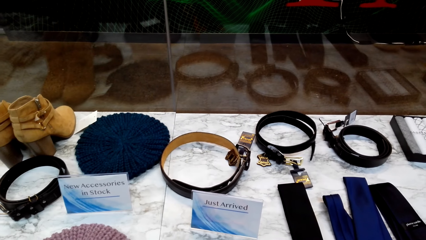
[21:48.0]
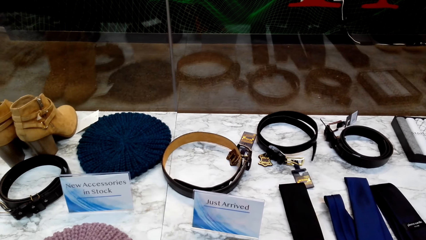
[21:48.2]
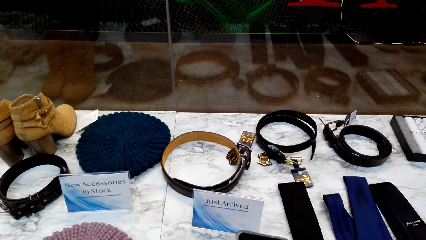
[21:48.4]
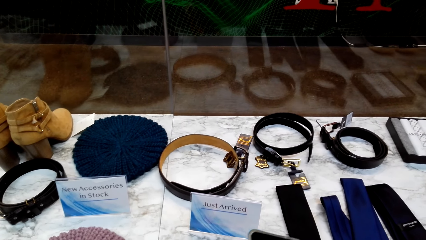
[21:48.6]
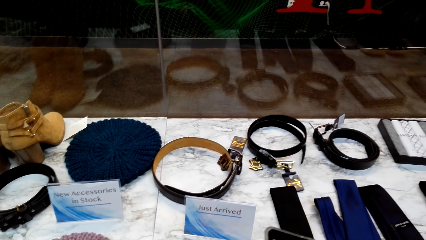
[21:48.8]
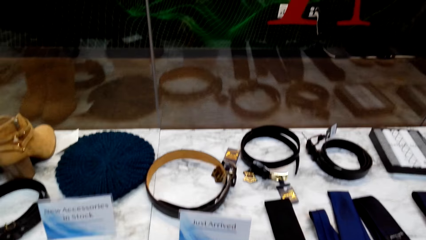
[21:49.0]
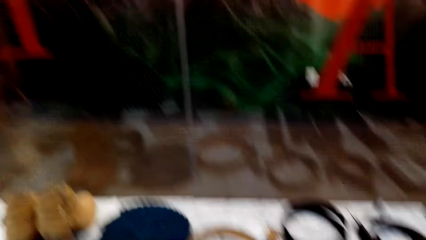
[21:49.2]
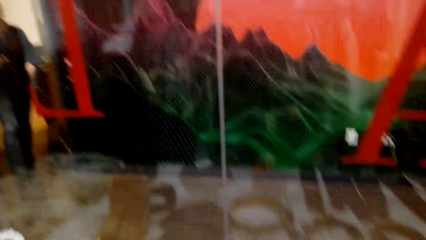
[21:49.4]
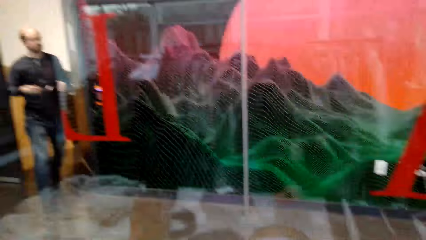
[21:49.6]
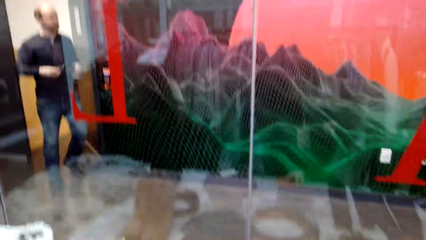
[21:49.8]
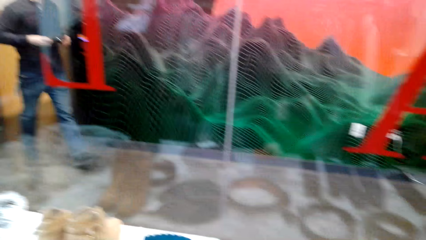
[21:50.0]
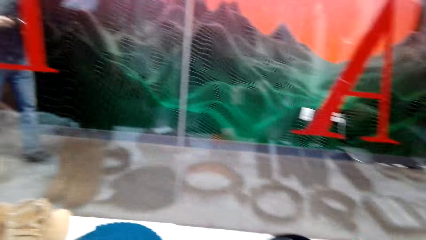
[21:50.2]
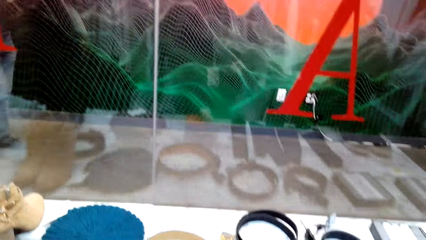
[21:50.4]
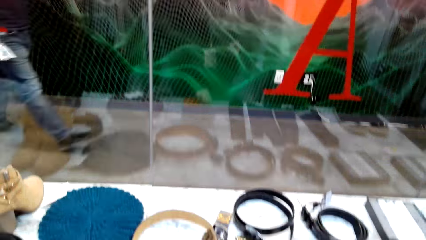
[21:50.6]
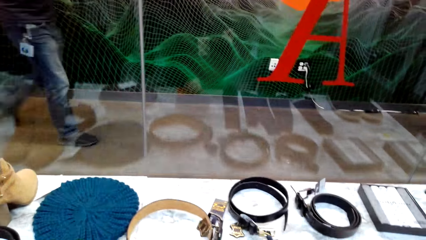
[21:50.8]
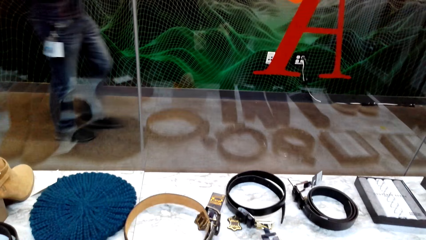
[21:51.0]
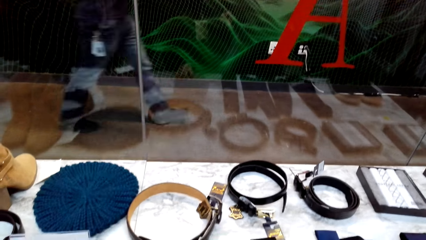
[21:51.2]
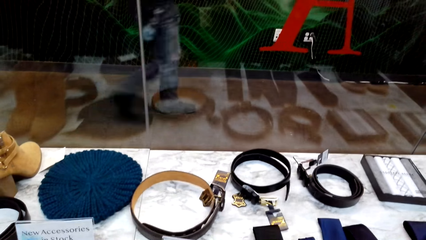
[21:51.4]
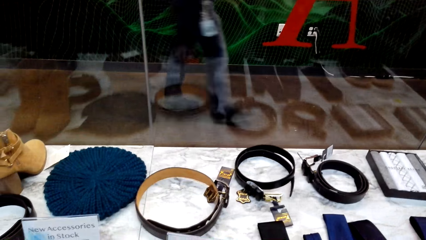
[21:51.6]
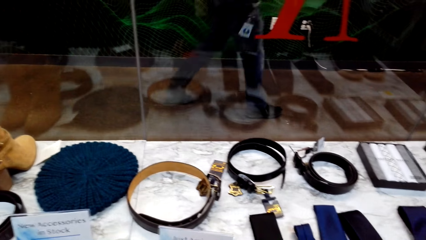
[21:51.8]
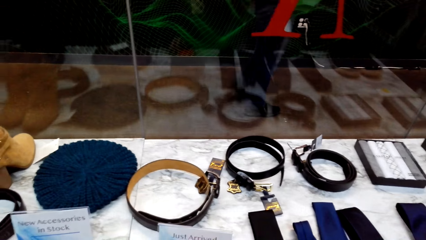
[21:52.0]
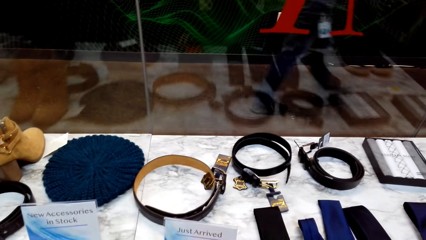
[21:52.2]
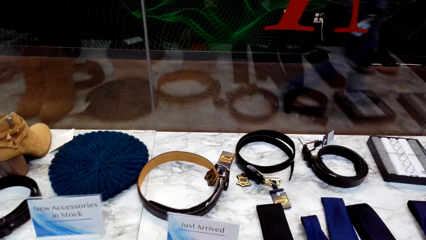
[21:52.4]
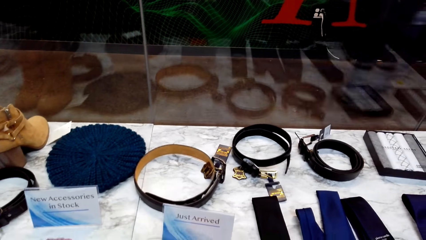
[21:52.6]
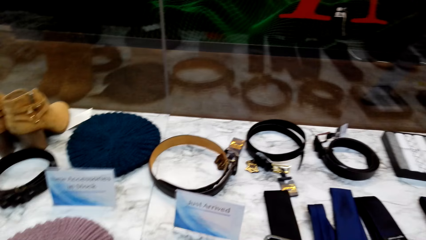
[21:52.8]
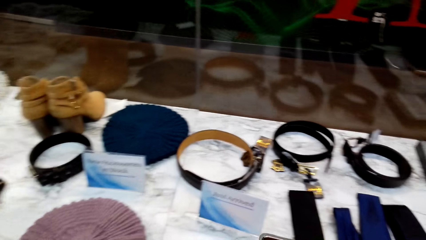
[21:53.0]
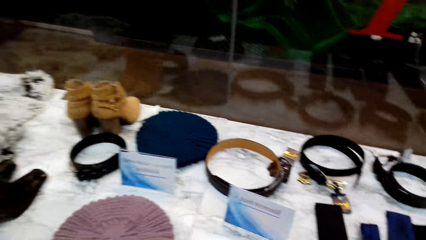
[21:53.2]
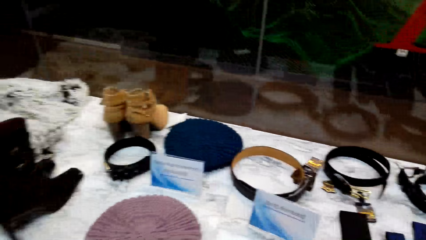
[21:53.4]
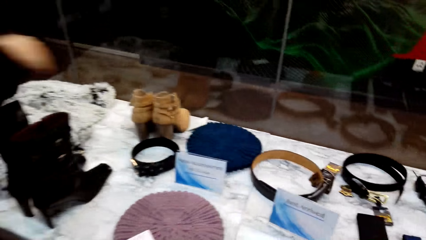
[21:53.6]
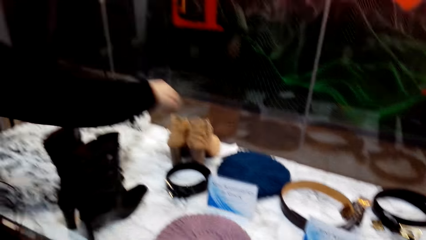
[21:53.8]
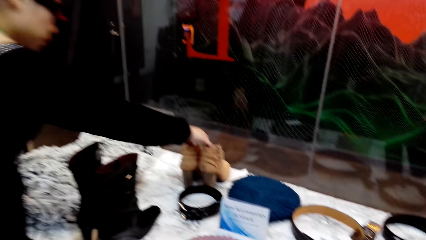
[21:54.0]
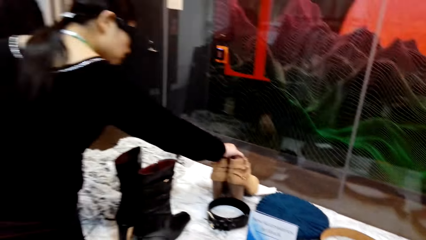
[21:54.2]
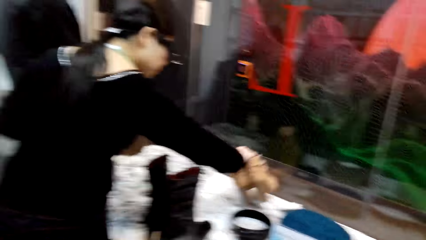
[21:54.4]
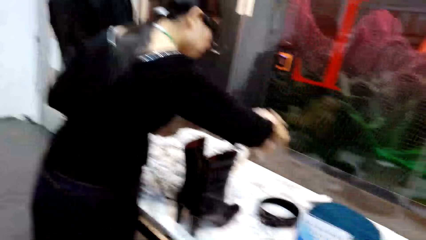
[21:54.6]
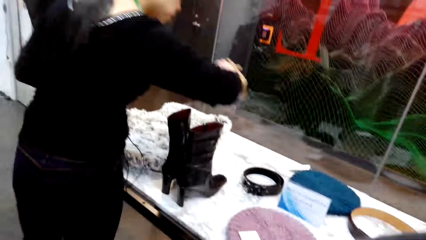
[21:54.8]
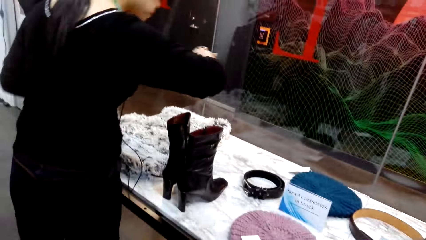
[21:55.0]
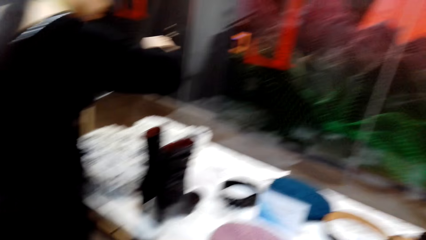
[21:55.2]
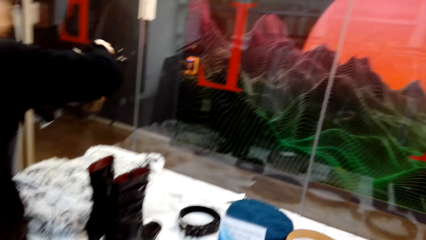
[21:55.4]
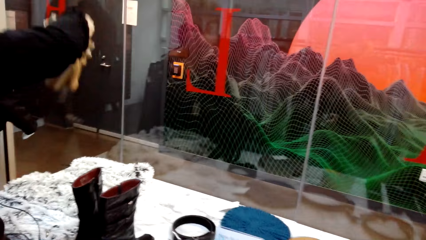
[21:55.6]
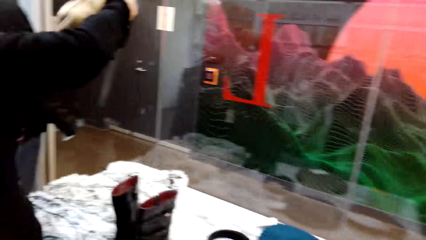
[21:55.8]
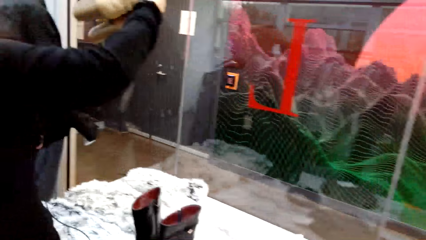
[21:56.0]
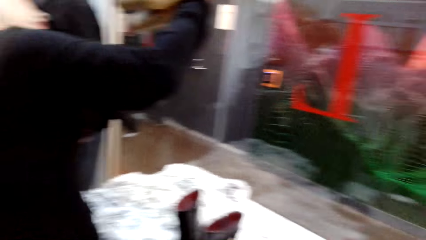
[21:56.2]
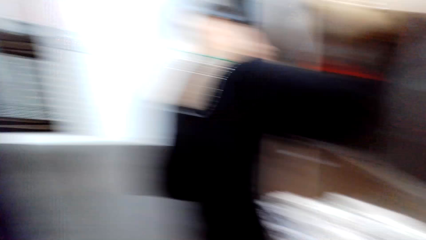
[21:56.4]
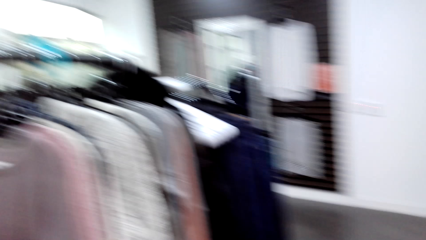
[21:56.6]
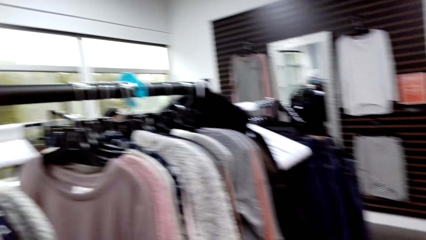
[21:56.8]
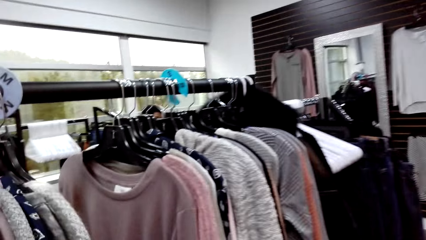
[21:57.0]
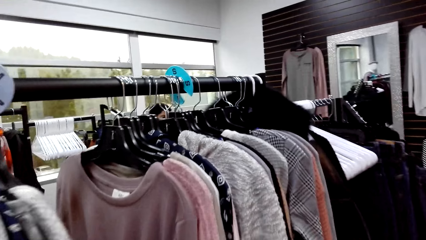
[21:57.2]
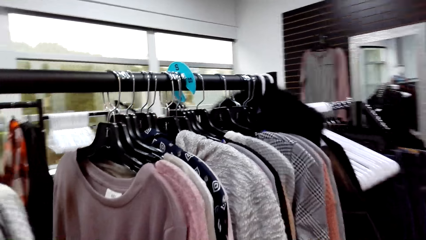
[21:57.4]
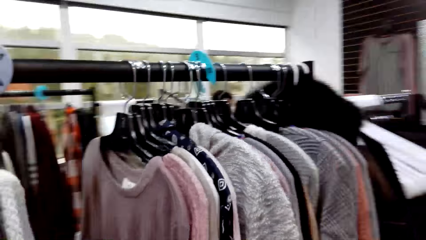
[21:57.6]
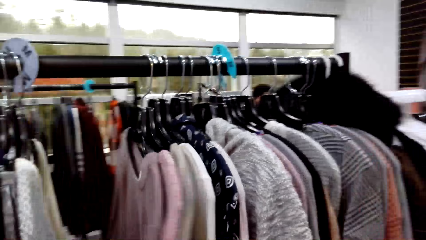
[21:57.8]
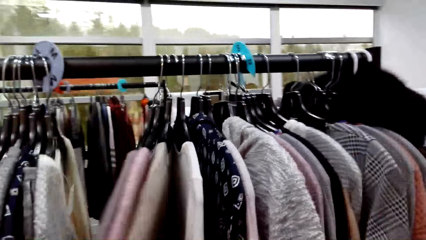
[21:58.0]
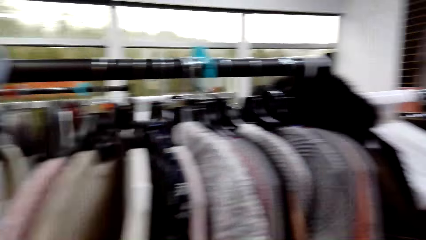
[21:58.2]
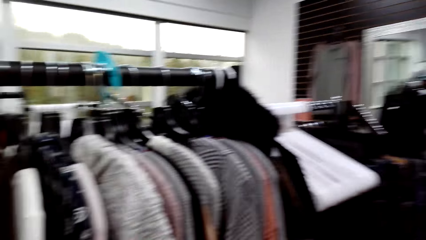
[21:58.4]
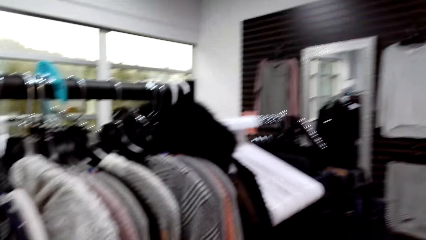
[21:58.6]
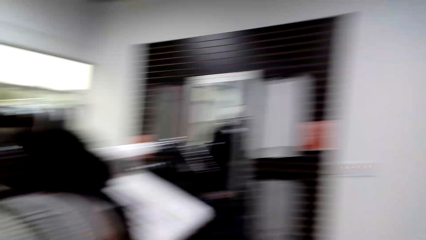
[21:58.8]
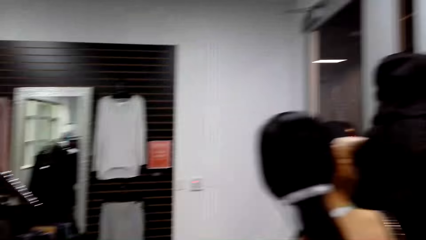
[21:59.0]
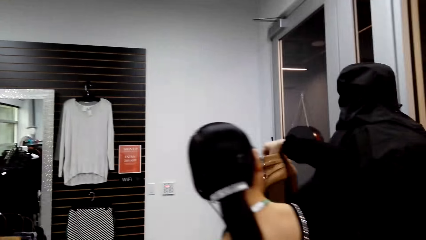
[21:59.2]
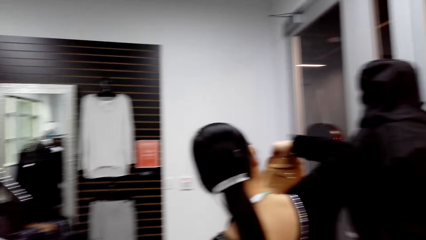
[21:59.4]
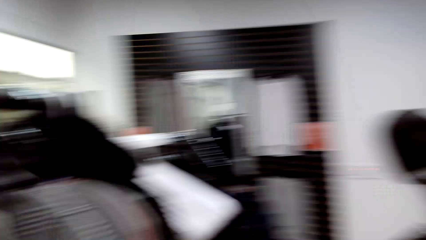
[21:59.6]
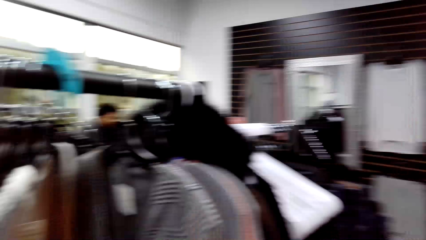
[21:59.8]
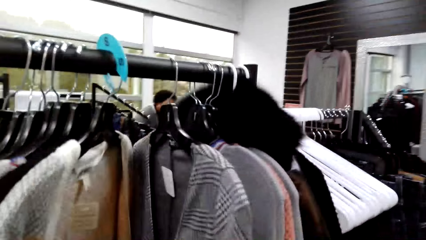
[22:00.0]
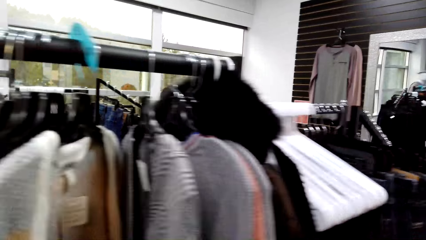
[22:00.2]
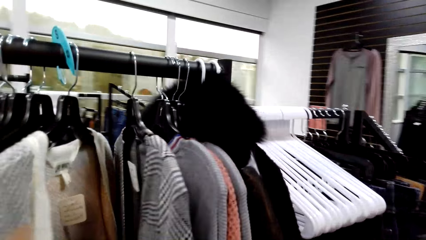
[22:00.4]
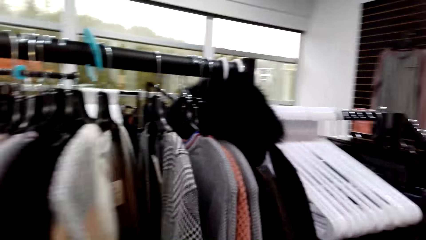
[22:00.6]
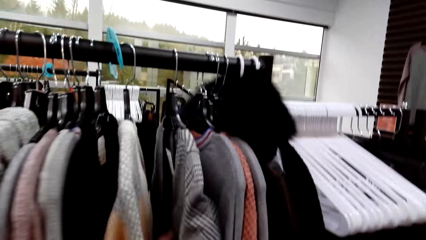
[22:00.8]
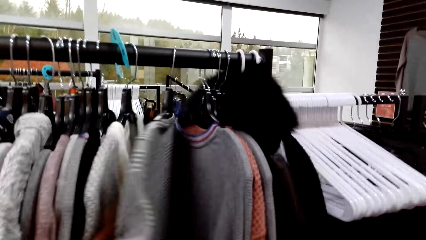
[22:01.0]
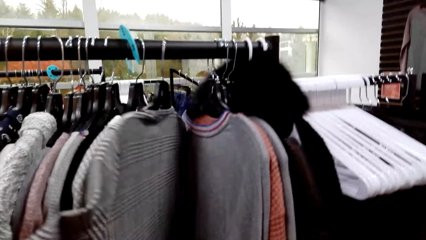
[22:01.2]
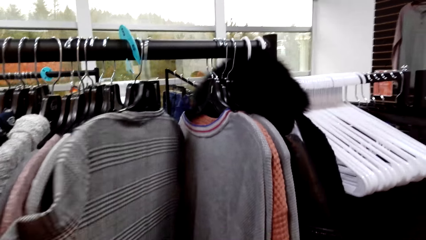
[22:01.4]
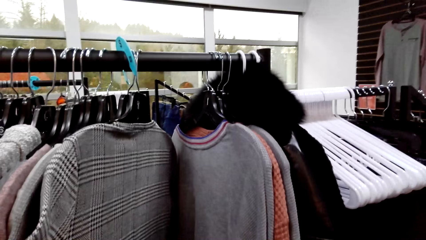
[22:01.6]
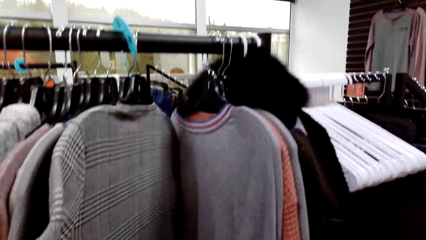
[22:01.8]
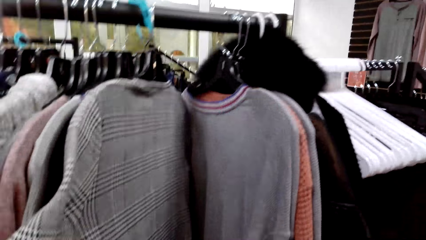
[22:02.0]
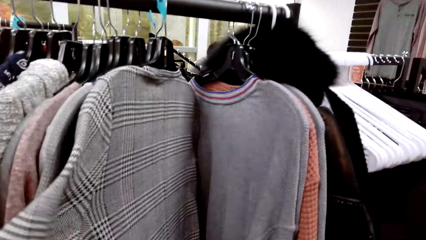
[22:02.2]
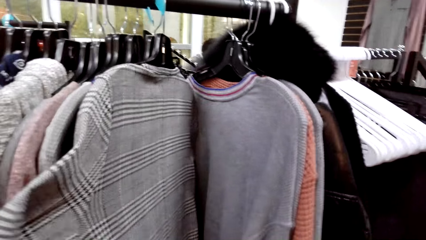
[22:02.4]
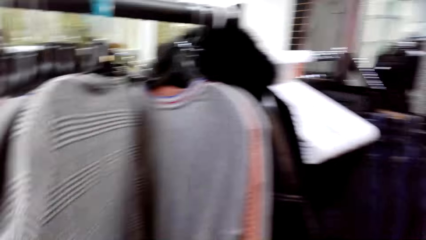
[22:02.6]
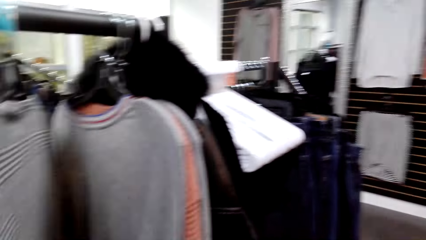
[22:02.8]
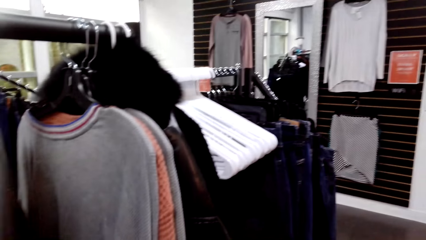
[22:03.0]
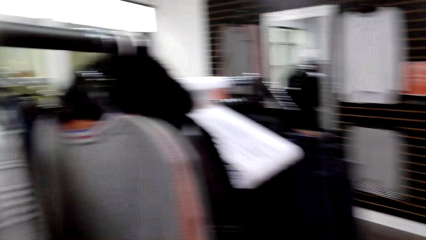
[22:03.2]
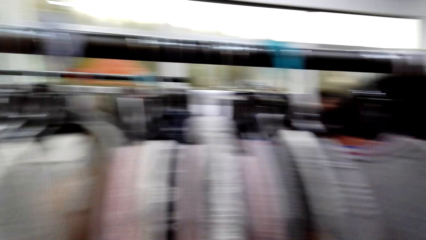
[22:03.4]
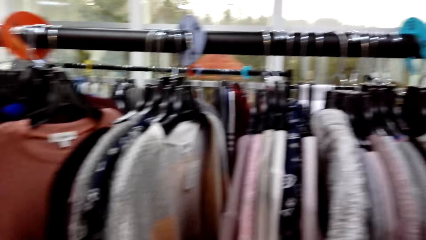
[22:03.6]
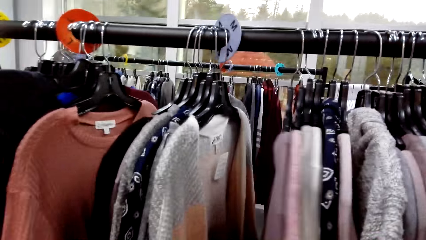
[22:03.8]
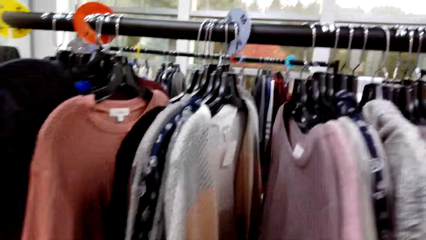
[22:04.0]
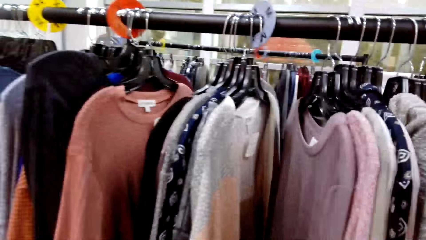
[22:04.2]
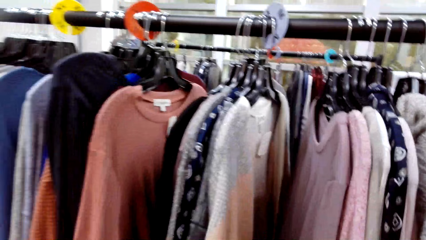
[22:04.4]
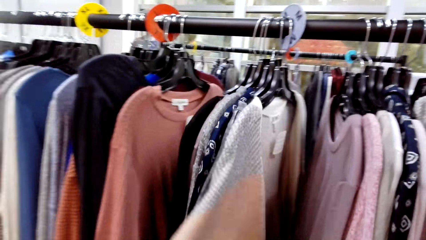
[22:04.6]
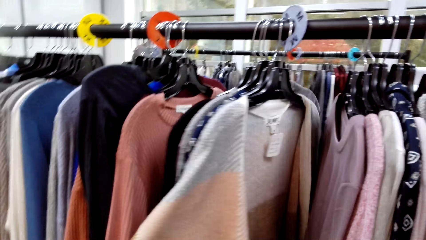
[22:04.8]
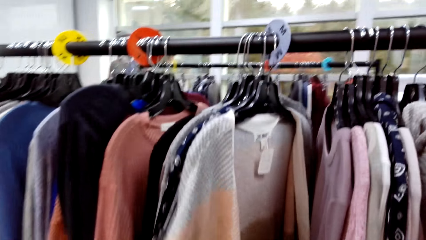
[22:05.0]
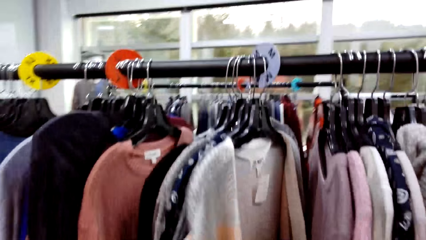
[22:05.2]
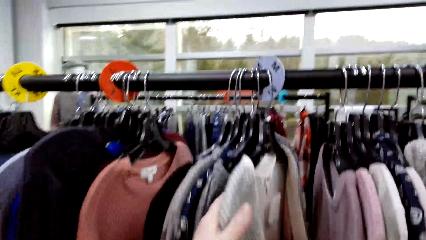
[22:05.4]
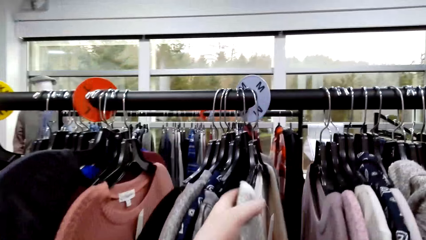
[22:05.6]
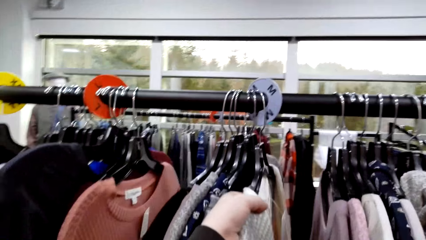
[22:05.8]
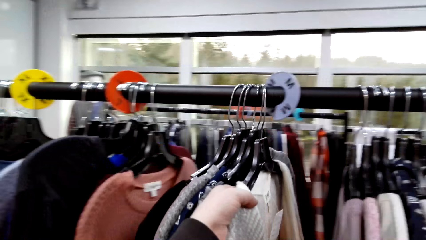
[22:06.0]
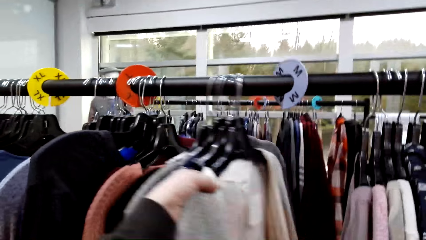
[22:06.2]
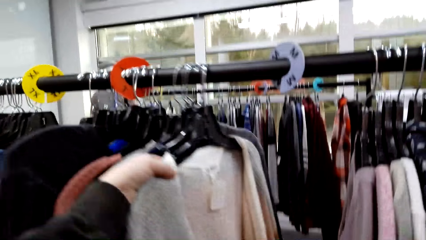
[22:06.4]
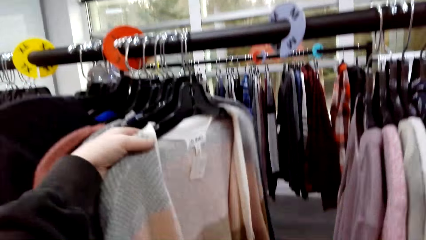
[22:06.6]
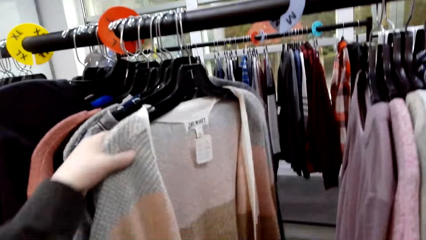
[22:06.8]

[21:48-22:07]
The camera wearer looks around the mall. They stare at the accessories on the table. A person picks up the shoes from the table and stares at the shoes. The camera wearer looks around the mall. They stare at the clothes in the hanger. They touch the clothes. They move the clothes in the hangers. They look around the mall. They move the clothes in the hangers.
